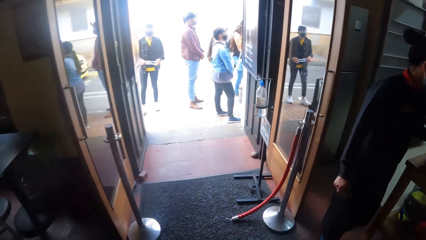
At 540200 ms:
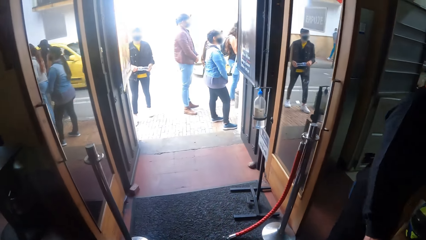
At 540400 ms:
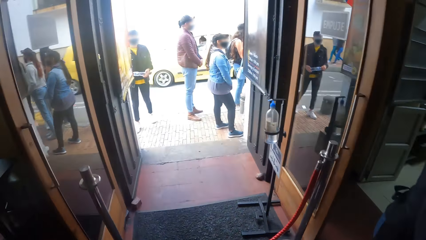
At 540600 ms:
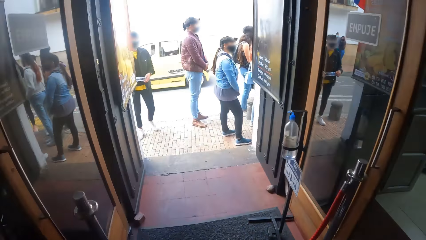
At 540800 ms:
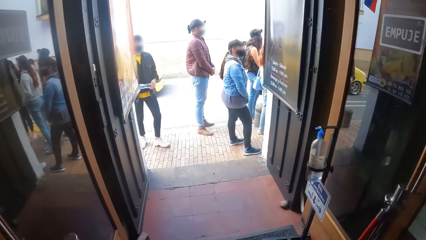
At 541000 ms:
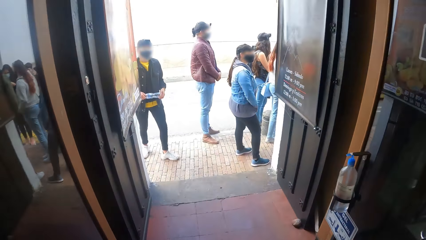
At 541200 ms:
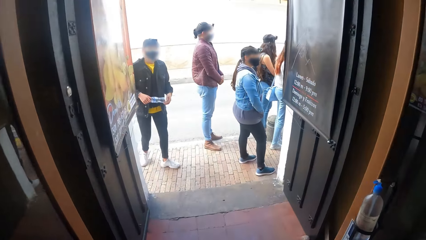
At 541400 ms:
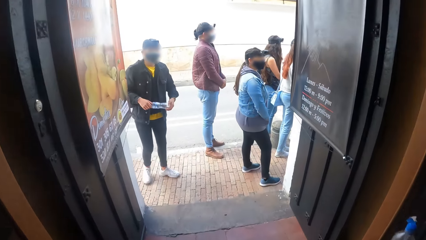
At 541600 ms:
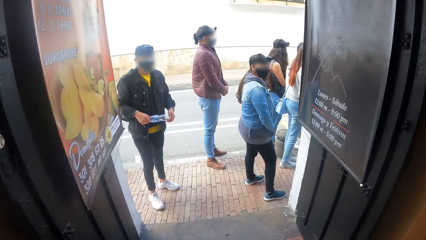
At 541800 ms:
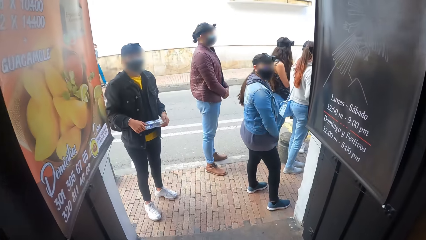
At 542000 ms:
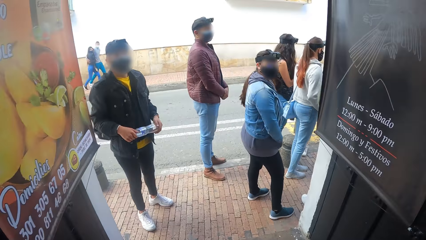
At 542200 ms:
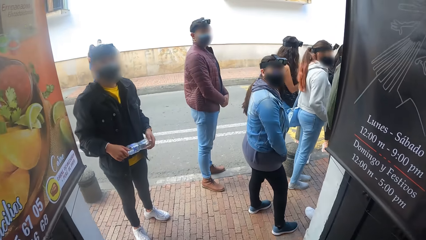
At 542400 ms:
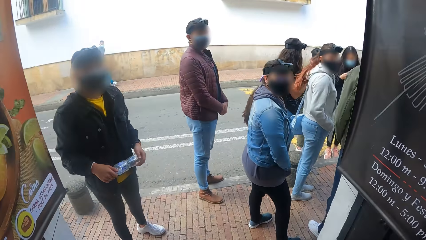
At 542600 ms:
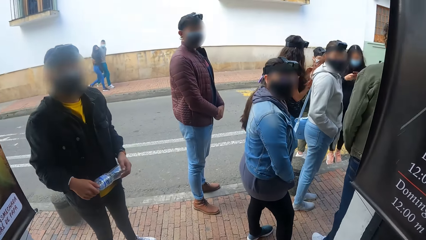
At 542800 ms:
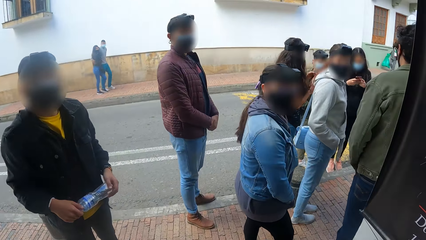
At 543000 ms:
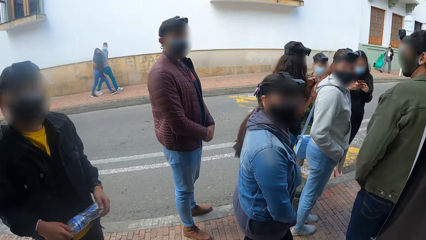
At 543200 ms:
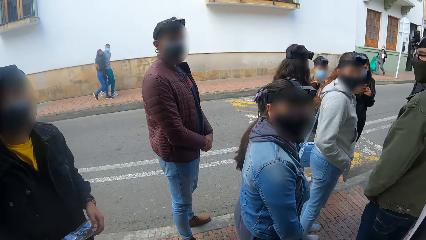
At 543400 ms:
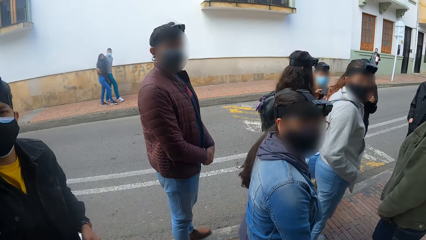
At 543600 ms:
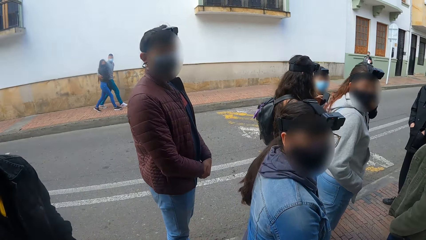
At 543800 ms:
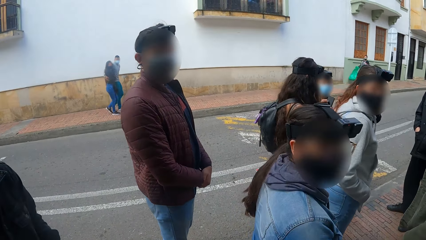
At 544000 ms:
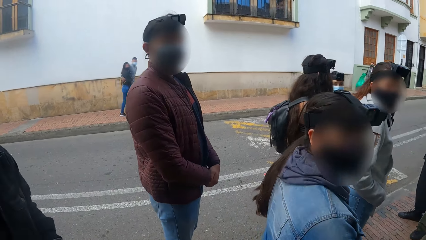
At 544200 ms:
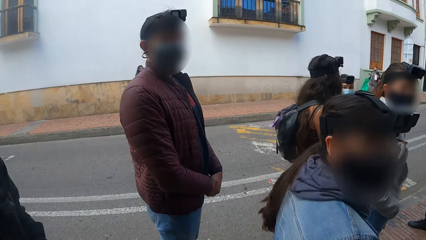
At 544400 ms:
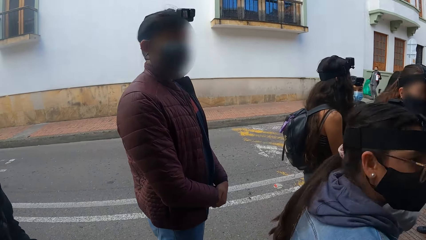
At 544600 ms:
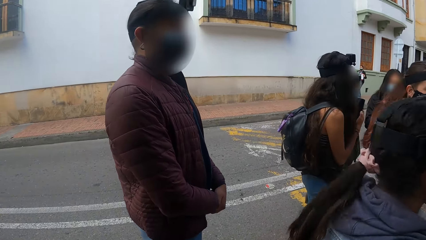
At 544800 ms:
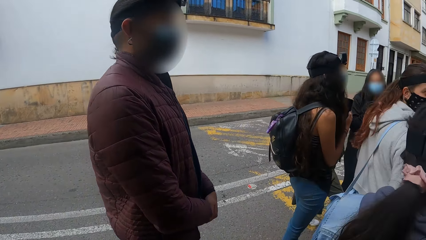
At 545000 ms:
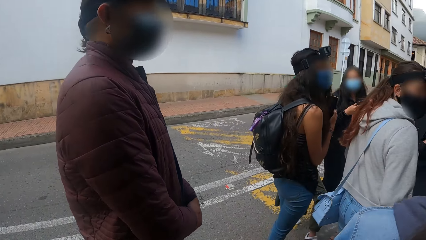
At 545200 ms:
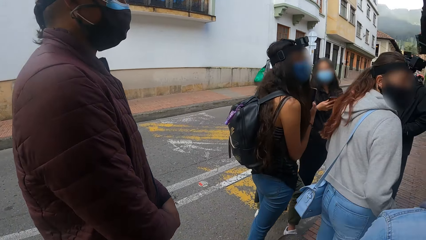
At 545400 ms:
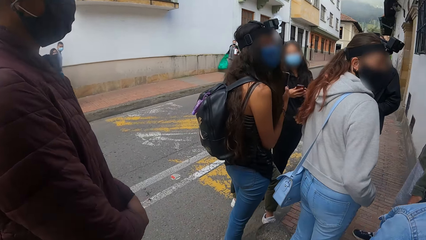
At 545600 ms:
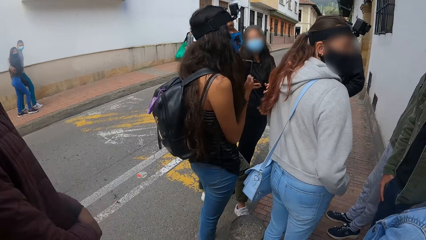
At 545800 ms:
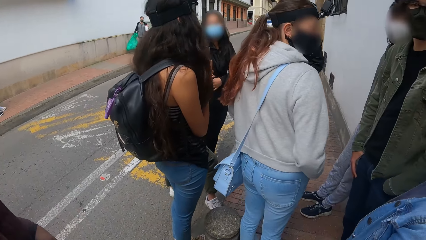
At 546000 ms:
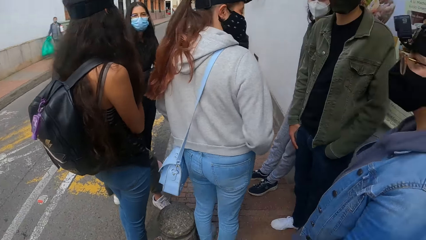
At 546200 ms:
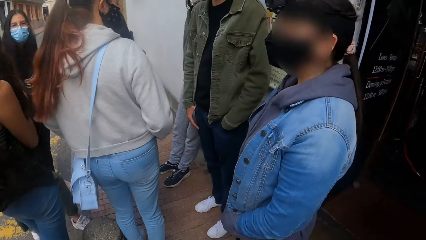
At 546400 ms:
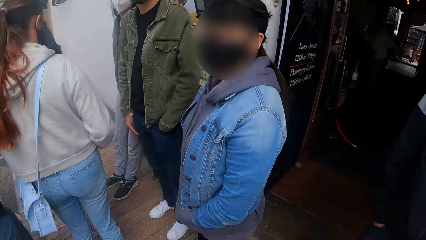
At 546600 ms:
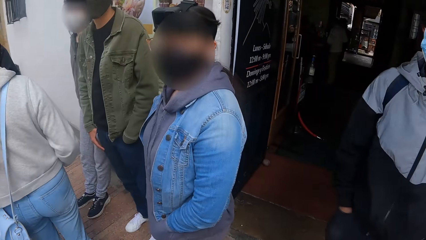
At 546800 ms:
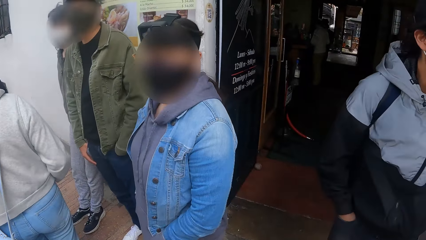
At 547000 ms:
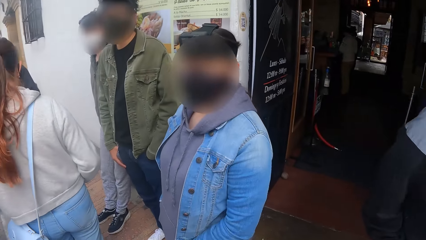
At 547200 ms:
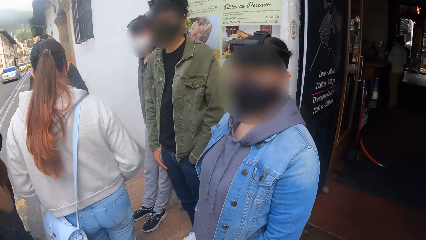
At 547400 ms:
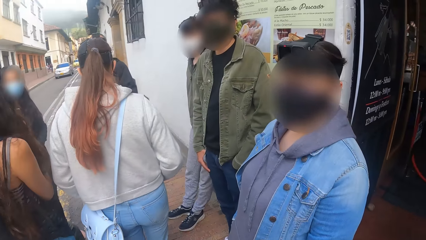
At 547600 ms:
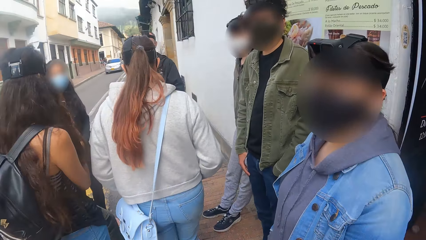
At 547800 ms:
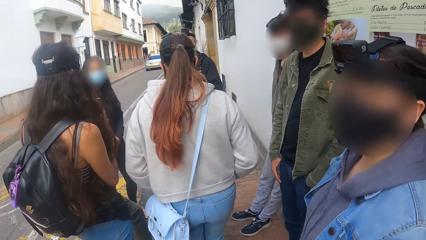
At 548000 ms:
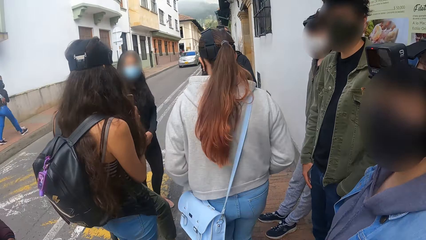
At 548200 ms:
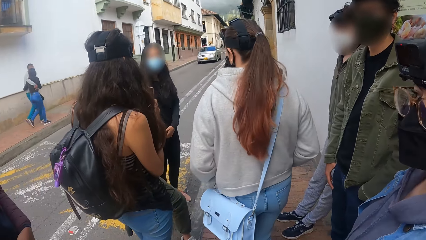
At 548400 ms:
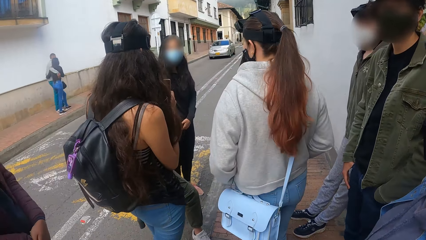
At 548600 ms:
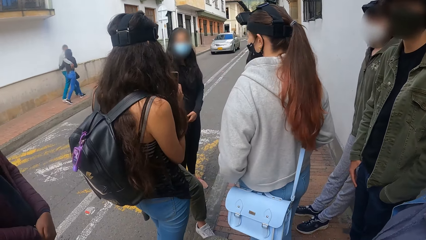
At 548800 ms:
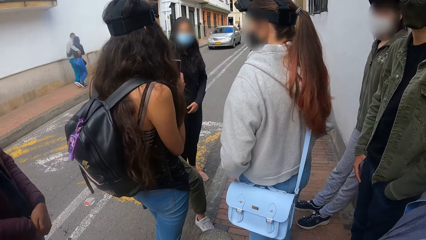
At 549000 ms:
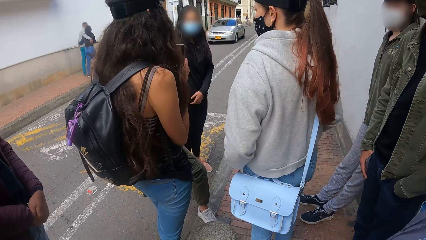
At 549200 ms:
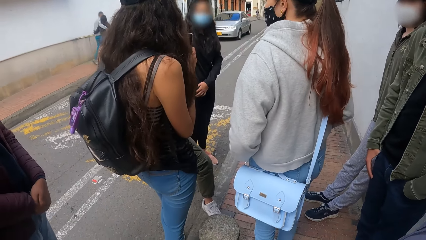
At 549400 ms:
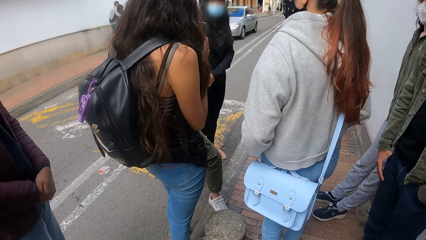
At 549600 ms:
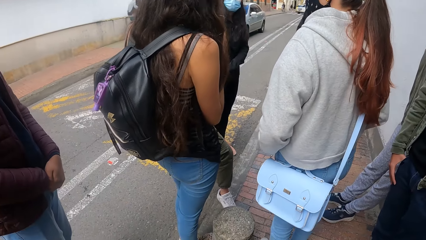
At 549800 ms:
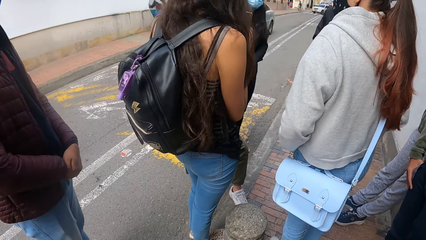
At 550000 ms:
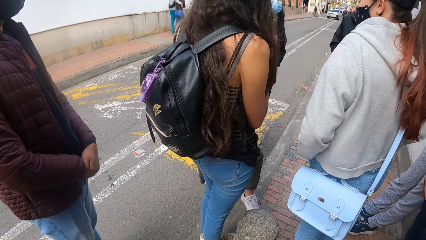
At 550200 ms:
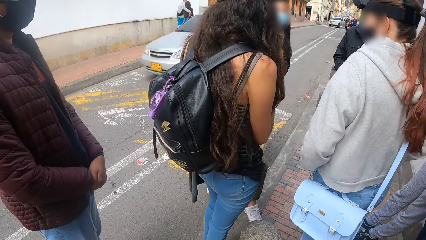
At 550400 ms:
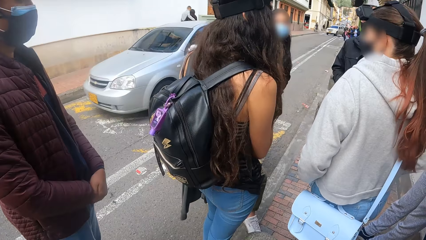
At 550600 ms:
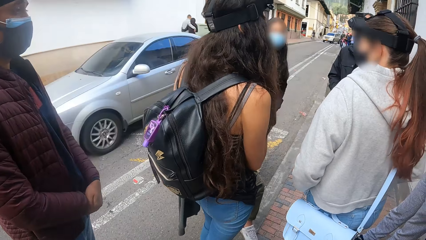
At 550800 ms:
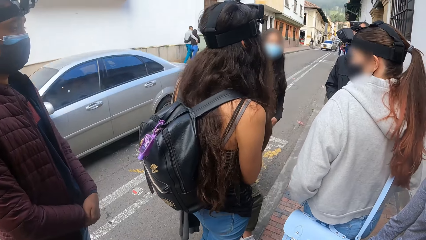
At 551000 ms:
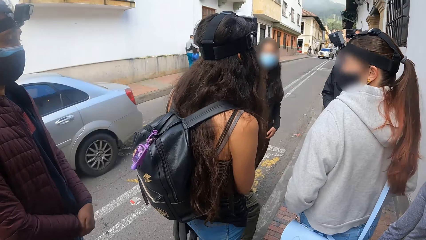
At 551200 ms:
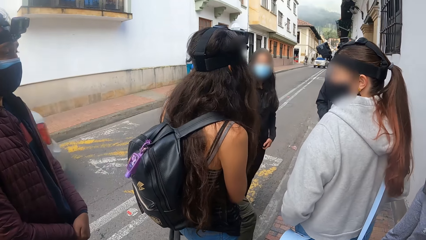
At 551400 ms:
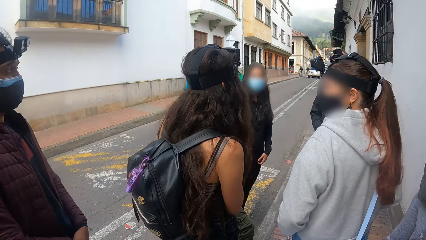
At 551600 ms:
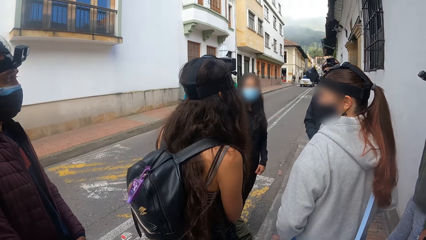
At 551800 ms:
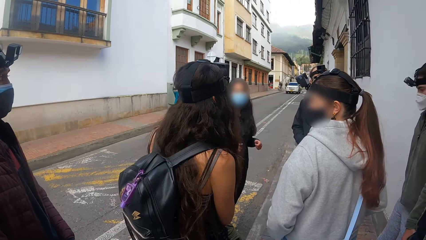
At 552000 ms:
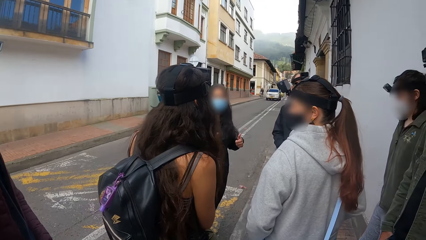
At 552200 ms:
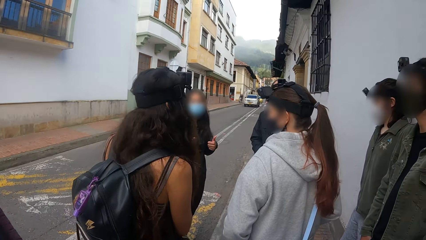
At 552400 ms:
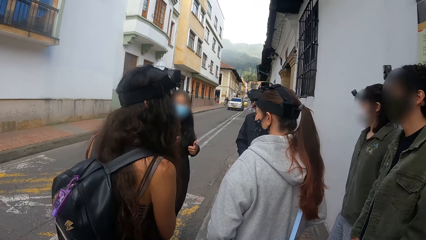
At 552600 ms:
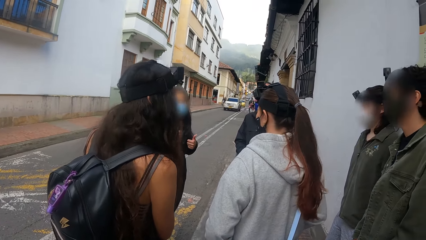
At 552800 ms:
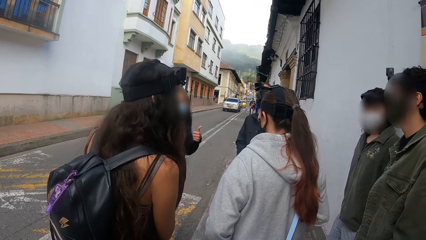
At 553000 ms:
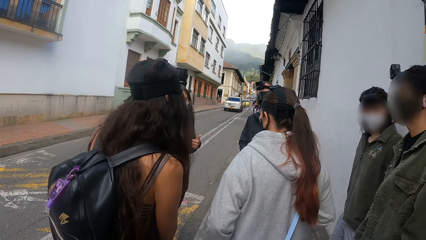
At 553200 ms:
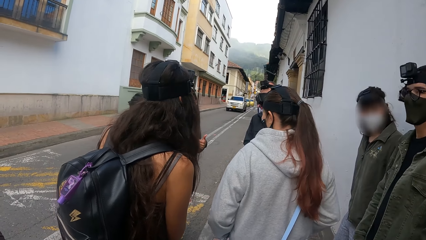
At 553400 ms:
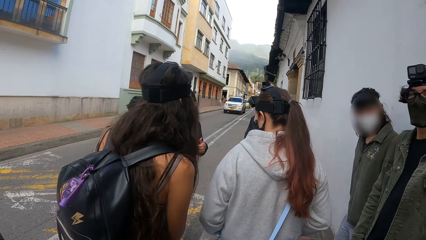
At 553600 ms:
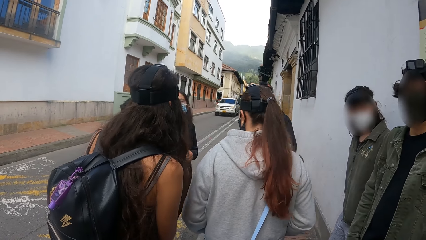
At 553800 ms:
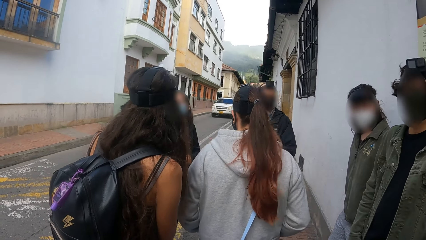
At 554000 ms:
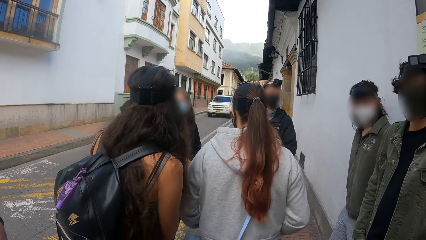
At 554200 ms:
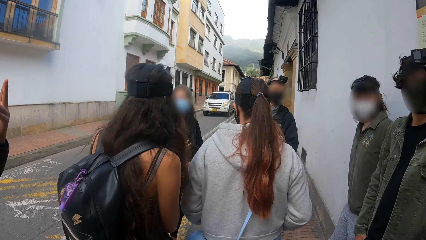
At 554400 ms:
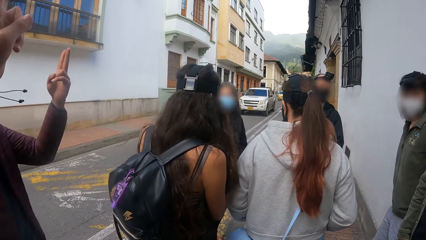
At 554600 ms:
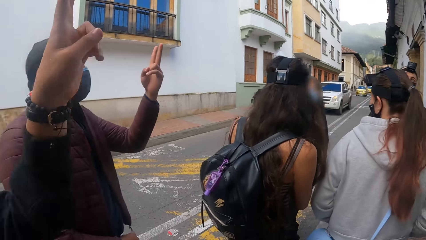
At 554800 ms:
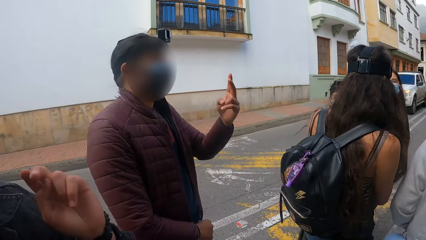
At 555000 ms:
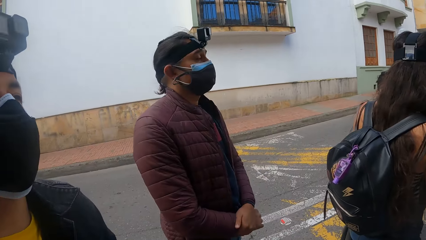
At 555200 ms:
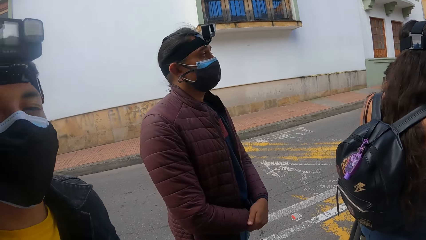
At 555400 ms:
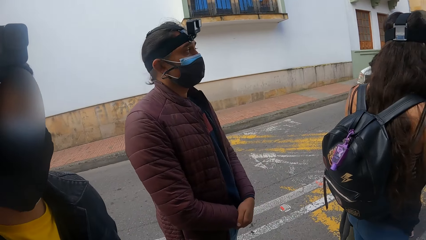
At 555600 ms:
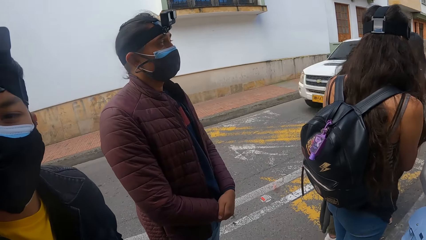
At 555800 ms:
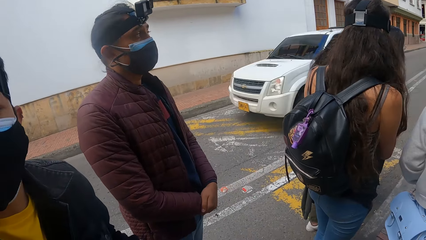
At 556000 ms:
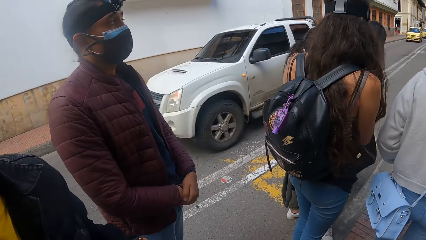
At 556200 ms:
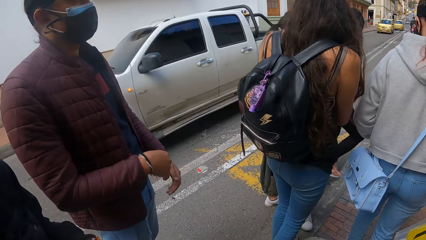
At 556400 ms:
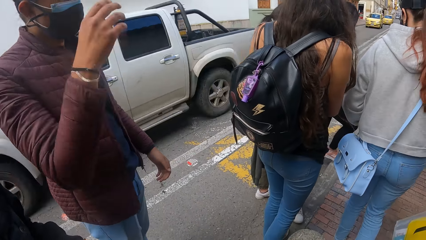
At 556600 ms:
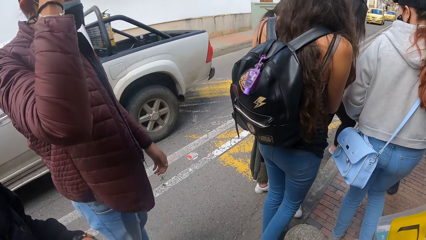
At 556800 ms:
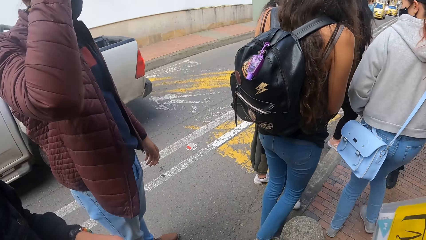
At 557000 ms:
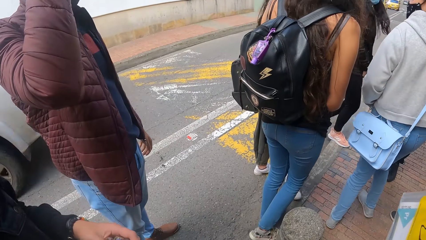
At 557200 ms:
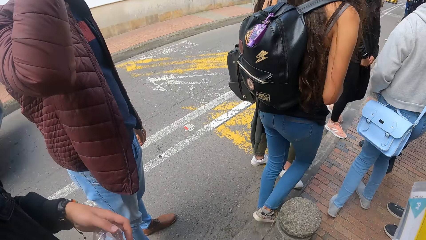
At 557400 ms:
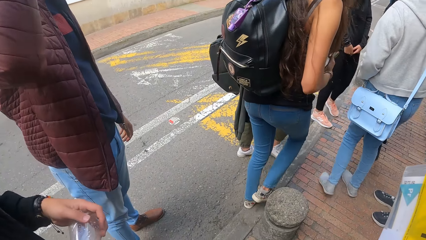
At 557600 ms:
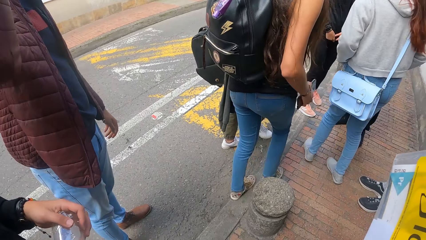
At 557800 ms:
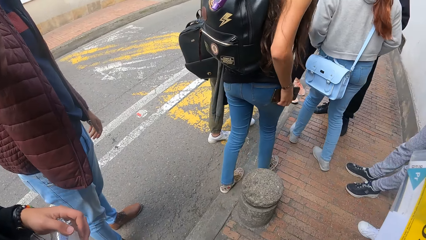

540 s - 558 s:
A woman walks past the camera wearer. The camera wearer walks out a door. They walk past a man. They walk past another woman. They stand beside a second man. They stand beside the other woman. A third man walks out the door. The camera wearer looks around. A third woman converses with three other women and a man. The second man raises his left hand. The third man raises his left hand. The camera wearer interacts with another man. Another man touches his head with his right hand.
